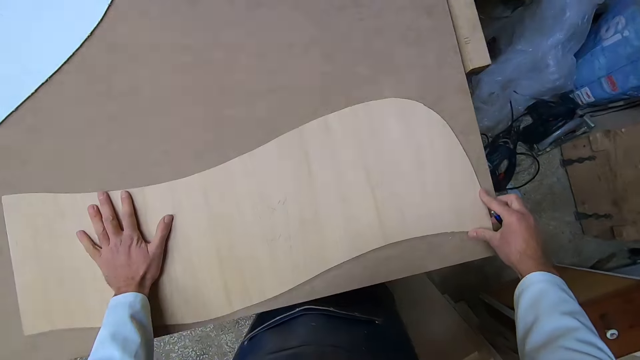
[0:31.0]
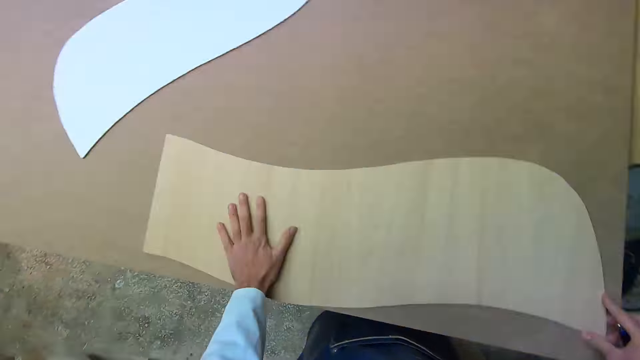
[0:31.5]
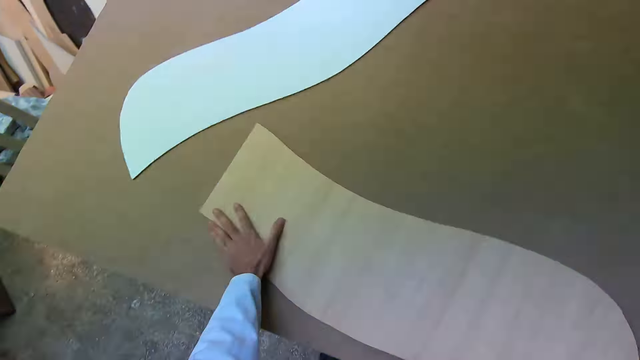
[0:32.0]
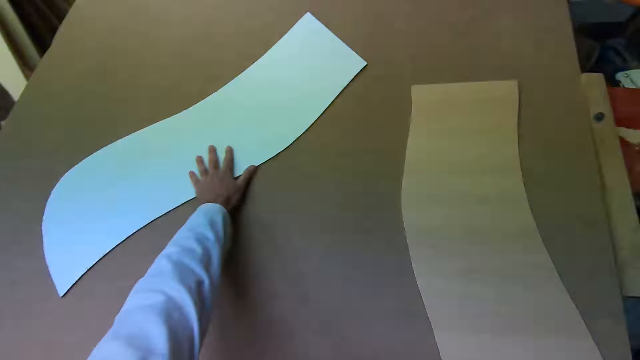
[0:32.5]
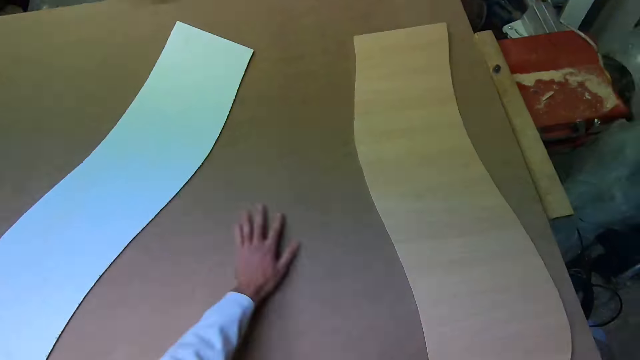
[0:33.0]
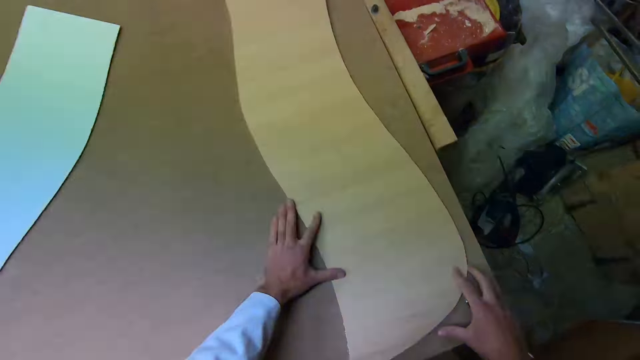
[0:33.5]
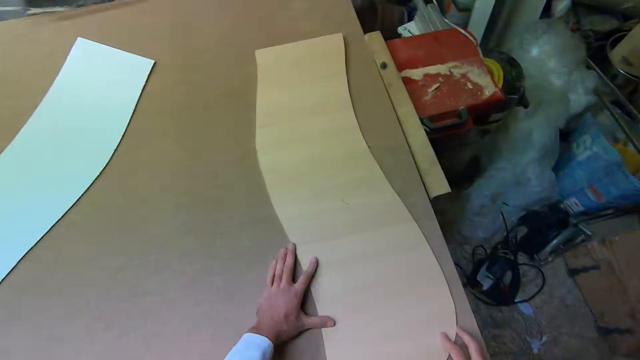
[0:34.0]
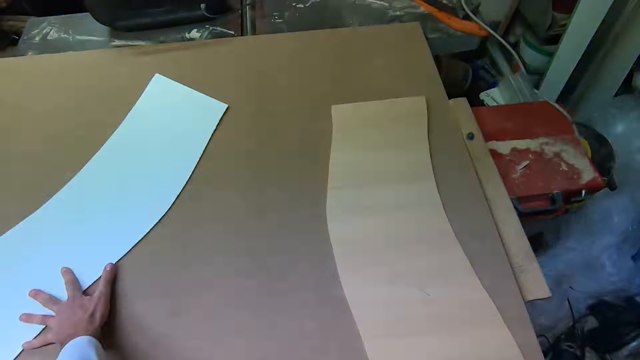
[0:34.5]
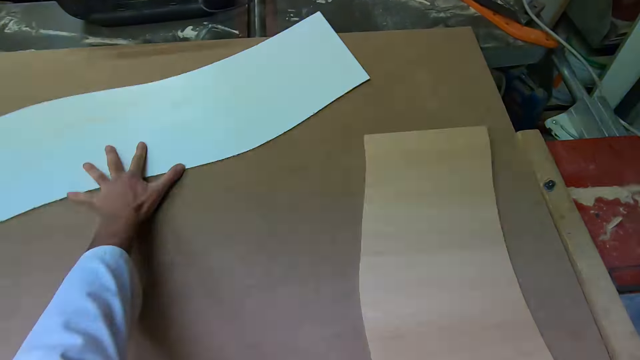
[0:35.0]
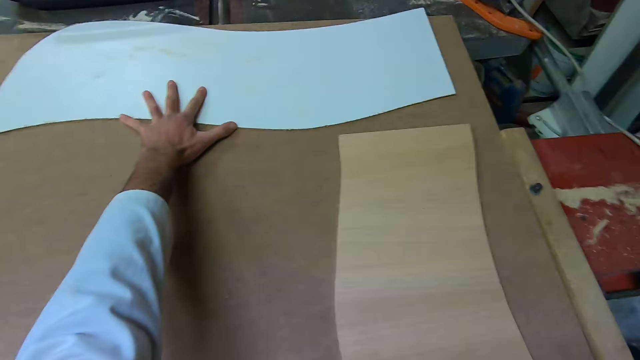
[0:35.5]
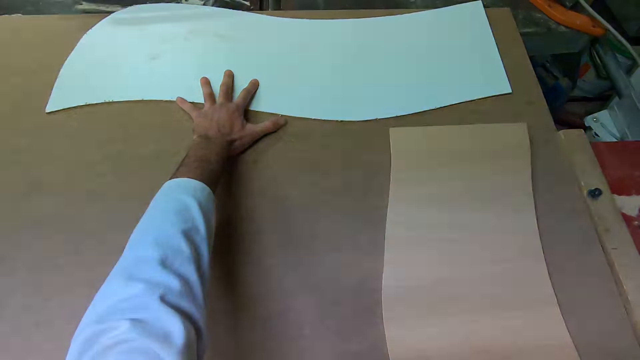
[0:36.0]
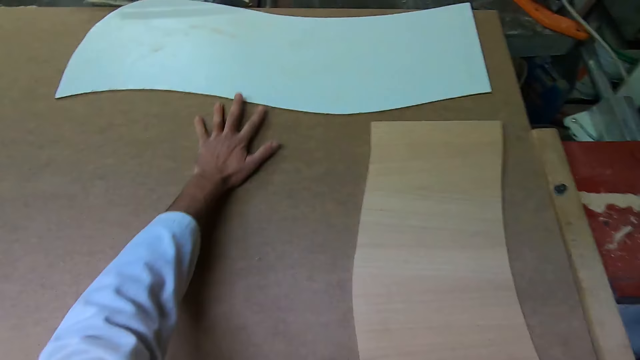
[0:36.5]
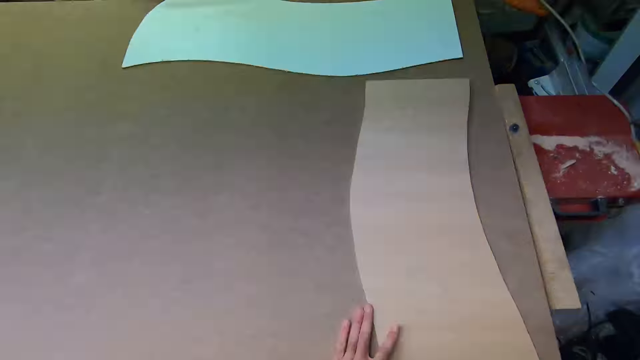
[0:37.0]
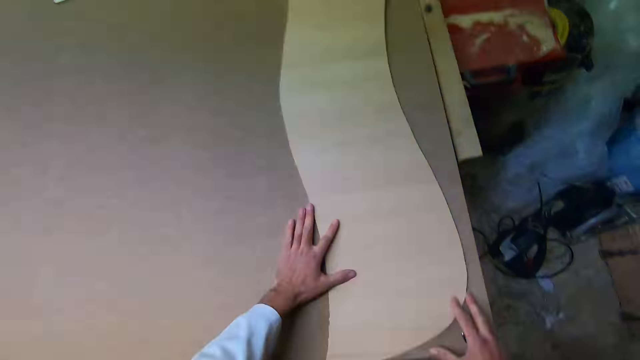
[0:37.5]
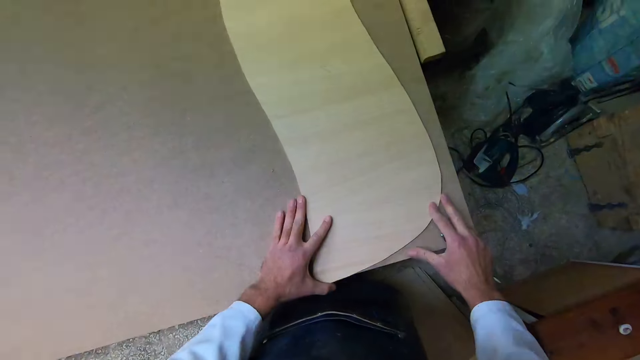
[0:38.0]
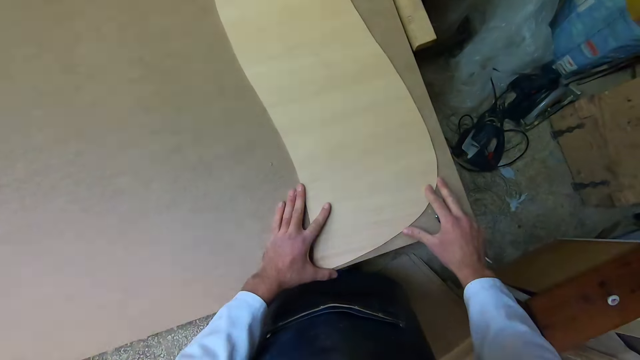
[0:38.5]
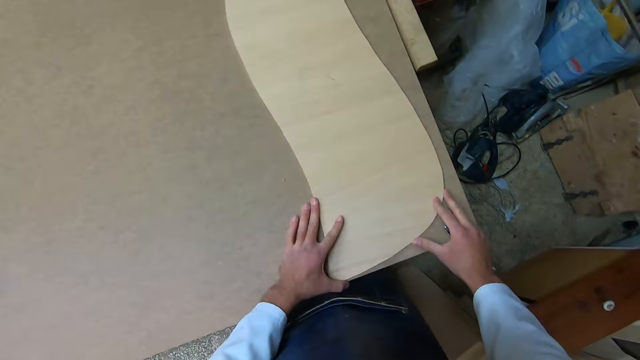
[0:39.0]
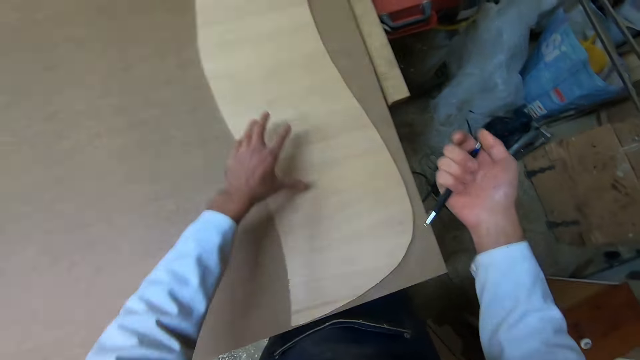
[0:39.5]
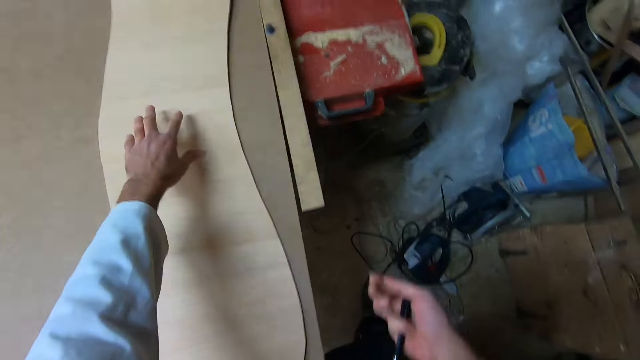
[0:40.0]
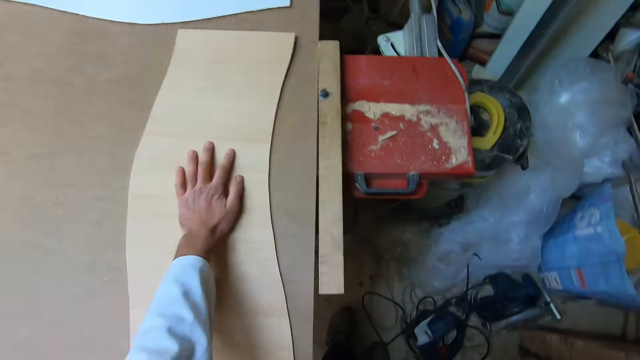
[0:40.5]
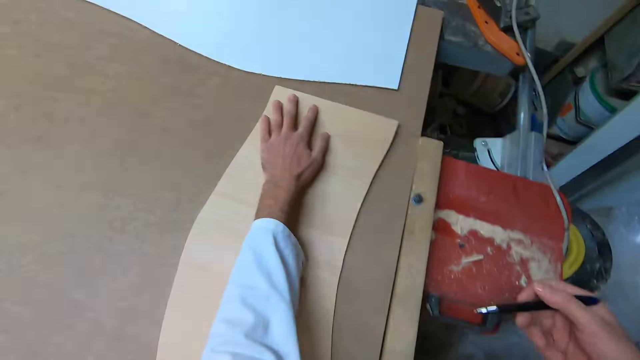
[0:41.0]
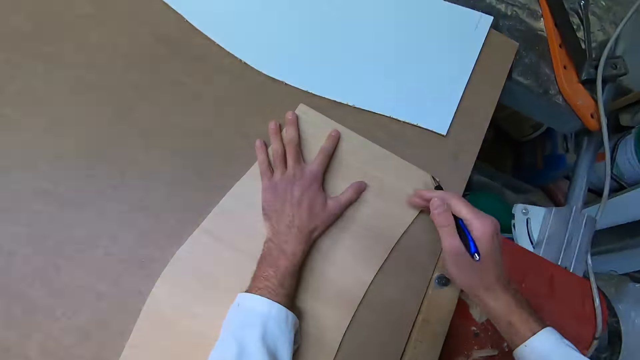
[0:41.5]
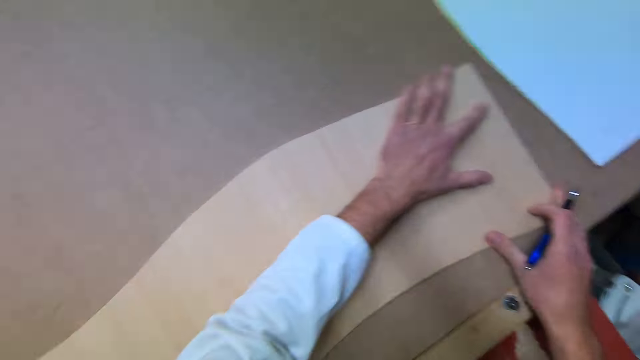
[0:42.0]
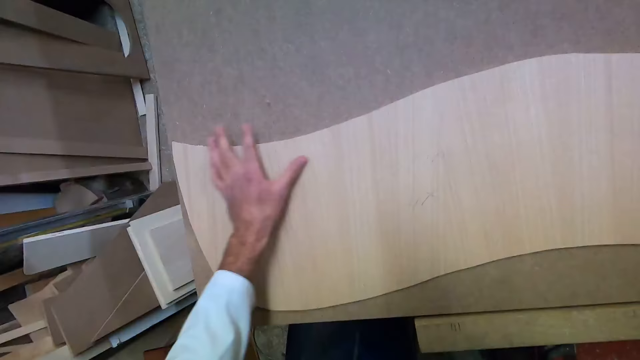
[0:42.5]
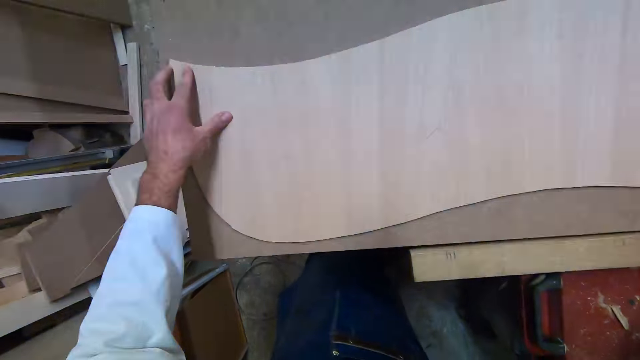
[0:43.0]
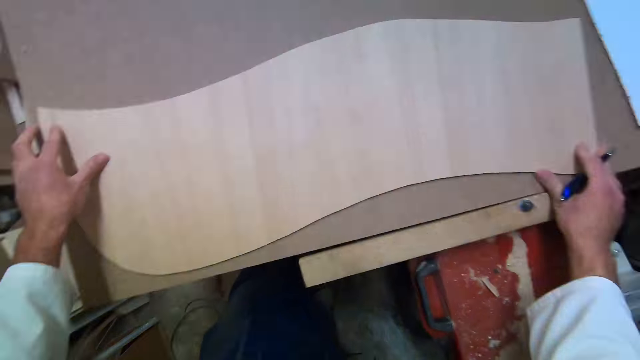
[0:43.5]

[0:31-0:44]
The camera wearer holds the piece of wood on the table. He places the cutout properly on the wood. He moves the piece of wood on the table. He holds the piece of wood on the table. He pulls the piece of wood on the table. He holds the piece of wood on the table. He holds a pen in his hand. He holds the piece of wood on the table.

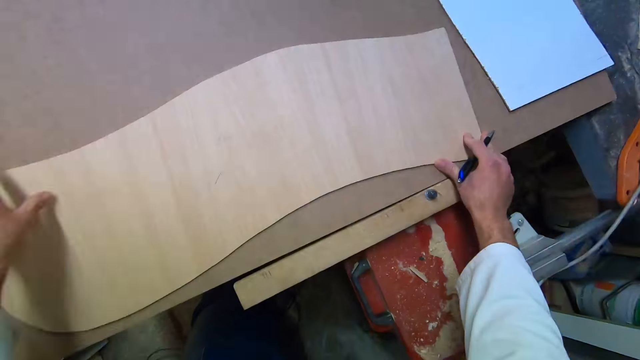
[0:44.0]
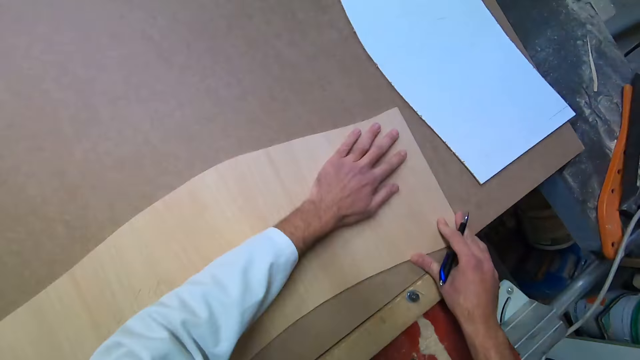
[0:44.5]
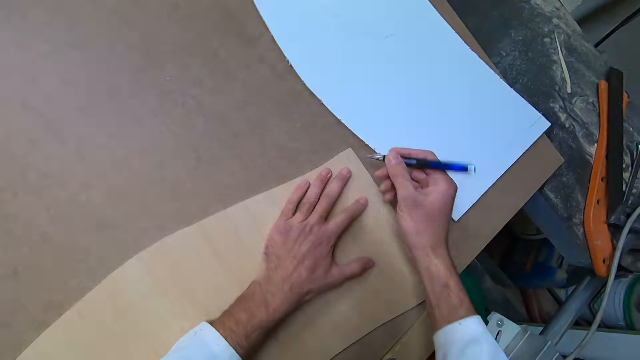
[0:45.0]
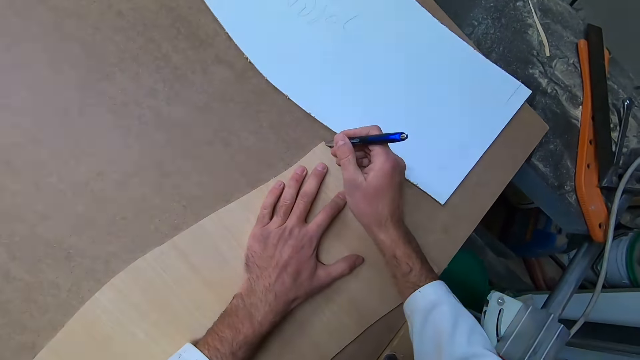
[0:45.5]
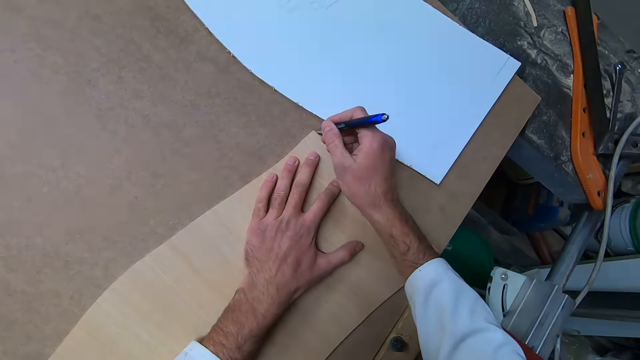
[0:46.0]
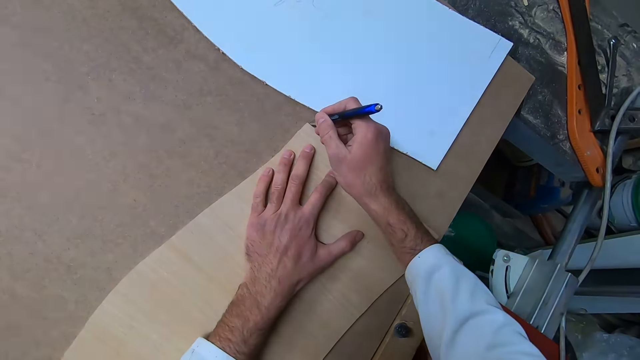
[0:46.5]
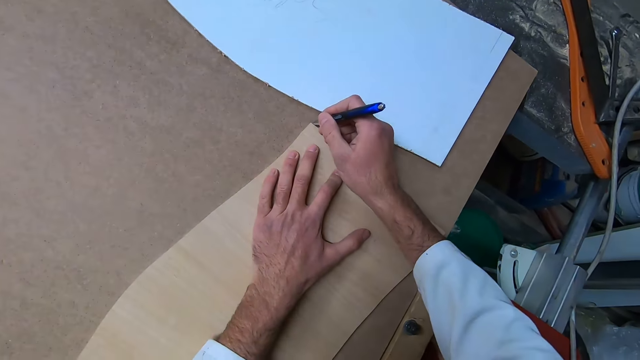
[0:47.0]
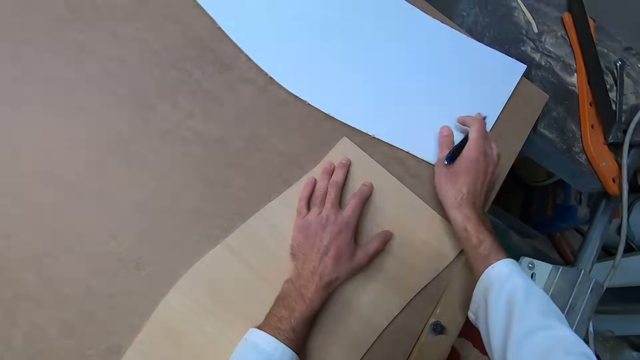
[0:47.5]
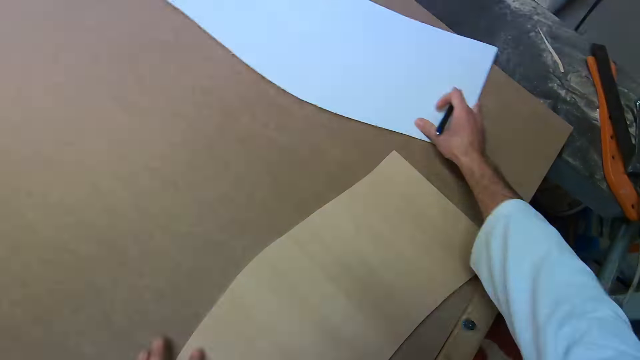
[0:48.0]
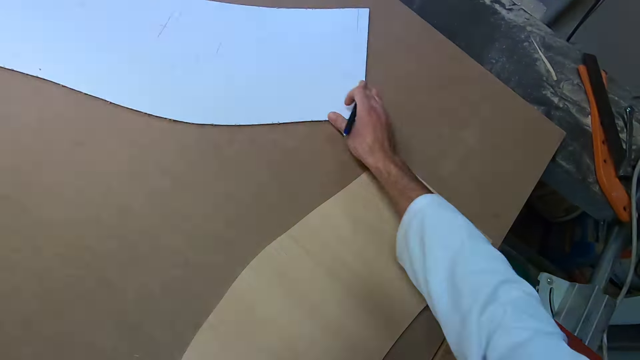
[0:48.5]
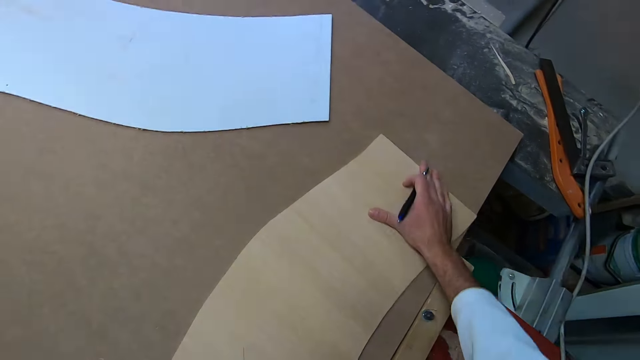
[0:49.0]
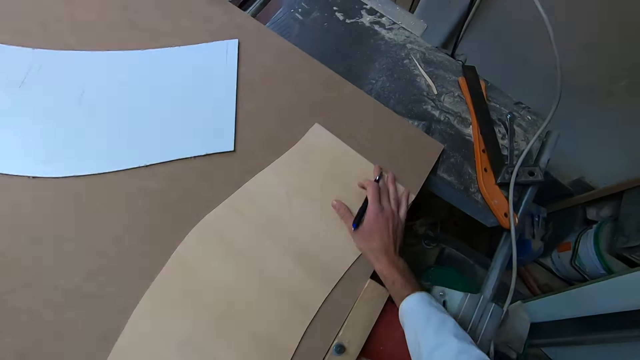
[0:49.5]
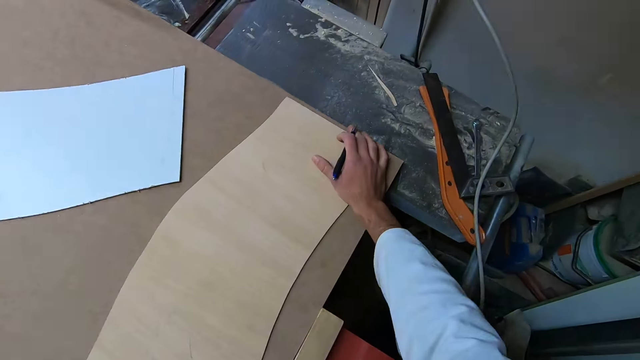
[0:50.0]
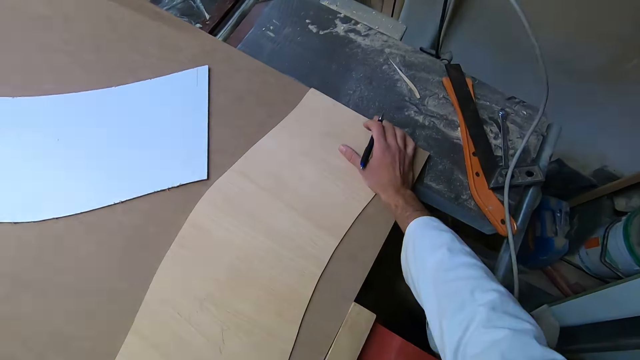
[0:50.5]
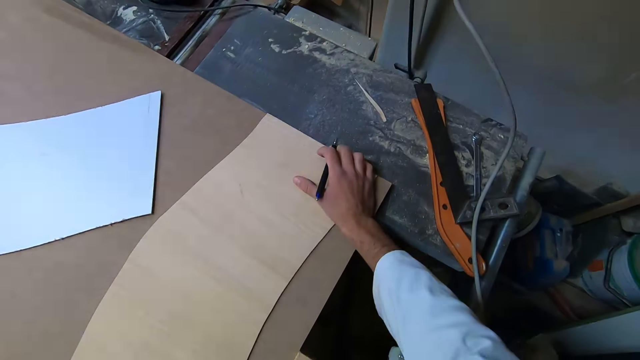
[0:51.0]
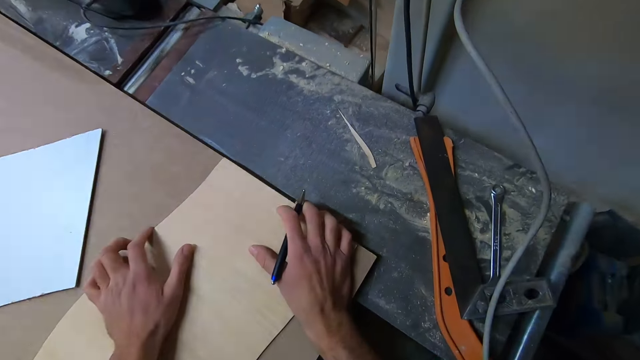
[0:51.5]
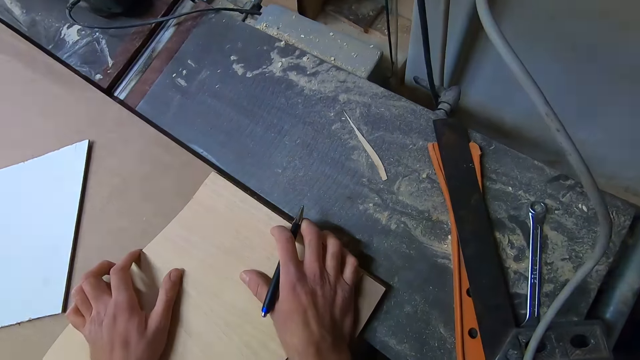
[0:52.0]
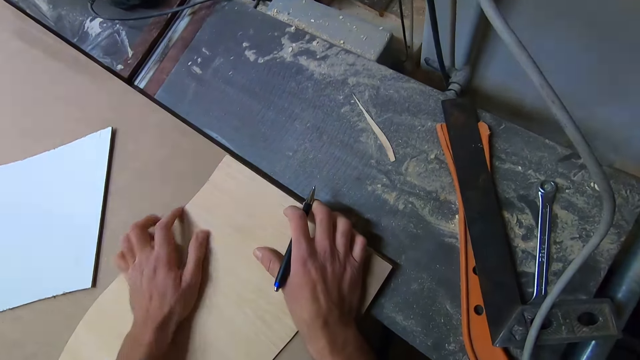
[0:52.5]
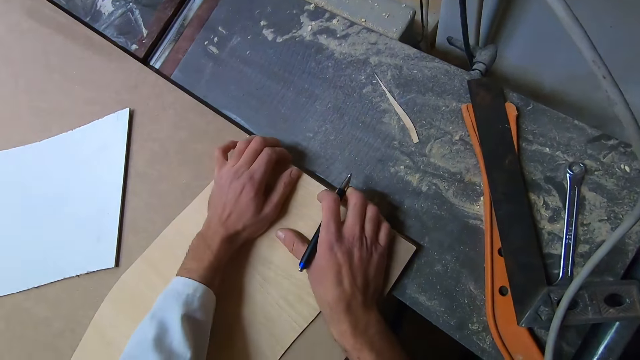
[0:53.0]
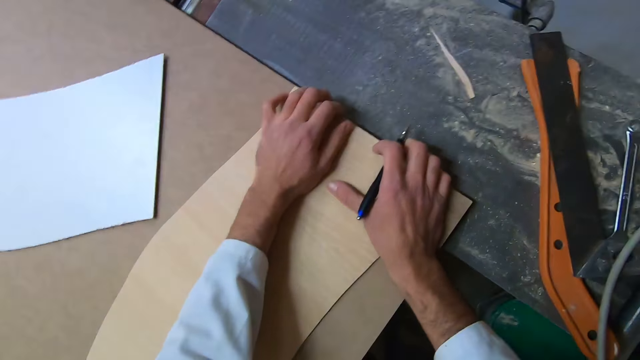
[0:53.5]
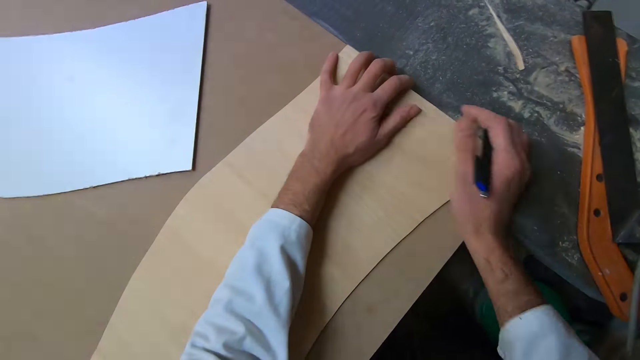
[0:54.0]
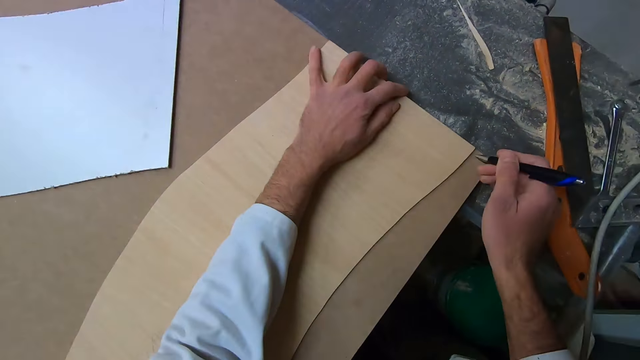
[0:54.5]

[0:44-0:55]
The camera wearer draws a line on the wood. They pull the piece of wood on the table. They move the piece of wood on the table. They hold the piece of wood on the table.
